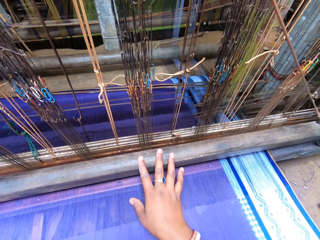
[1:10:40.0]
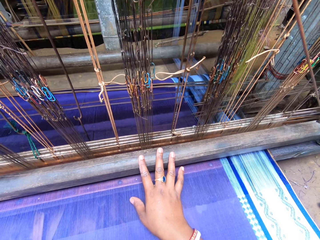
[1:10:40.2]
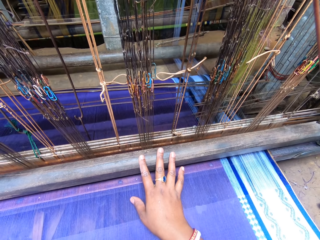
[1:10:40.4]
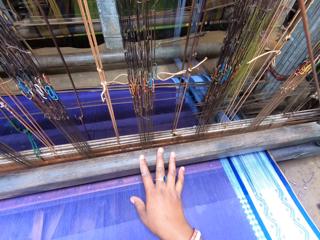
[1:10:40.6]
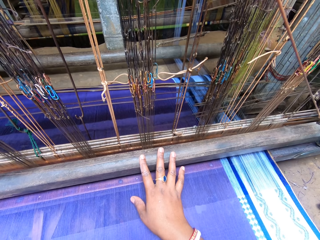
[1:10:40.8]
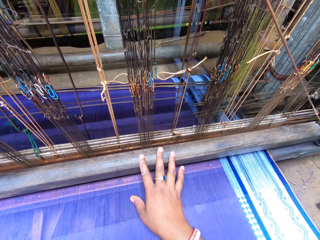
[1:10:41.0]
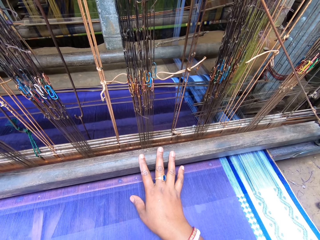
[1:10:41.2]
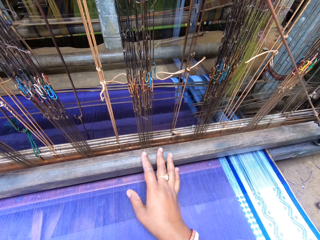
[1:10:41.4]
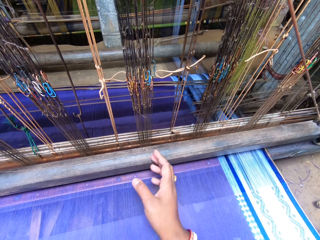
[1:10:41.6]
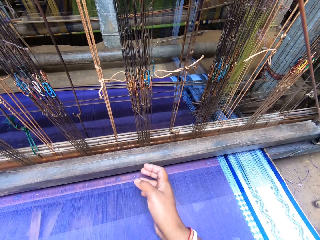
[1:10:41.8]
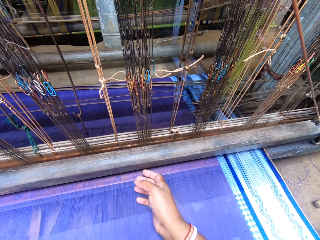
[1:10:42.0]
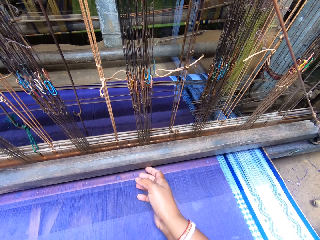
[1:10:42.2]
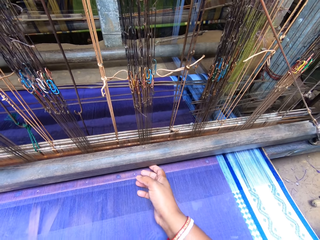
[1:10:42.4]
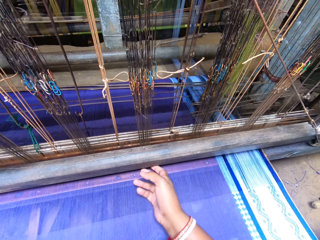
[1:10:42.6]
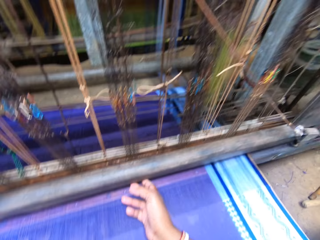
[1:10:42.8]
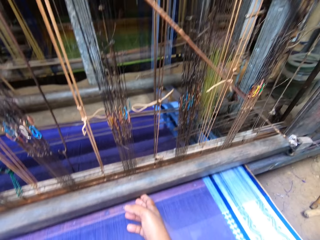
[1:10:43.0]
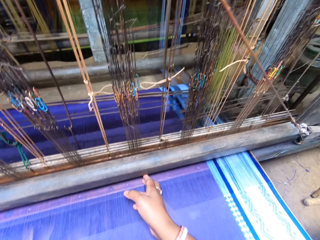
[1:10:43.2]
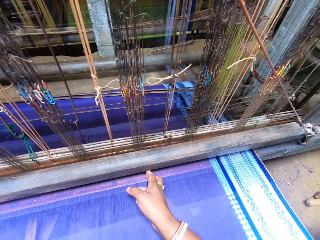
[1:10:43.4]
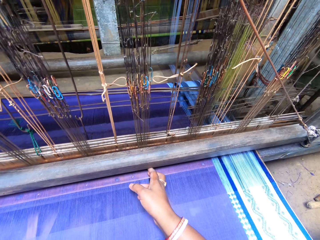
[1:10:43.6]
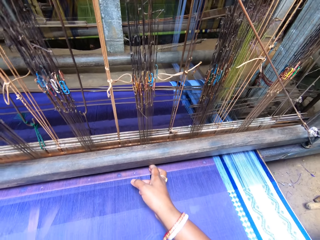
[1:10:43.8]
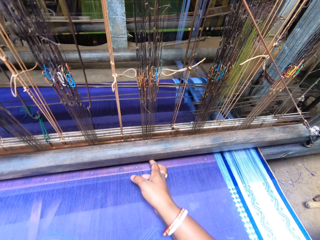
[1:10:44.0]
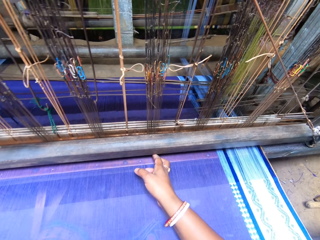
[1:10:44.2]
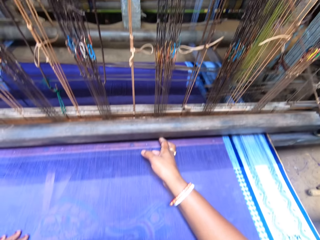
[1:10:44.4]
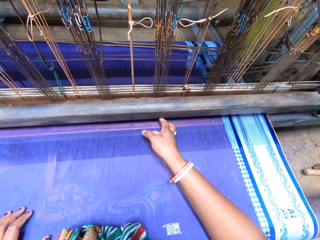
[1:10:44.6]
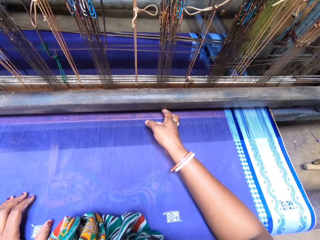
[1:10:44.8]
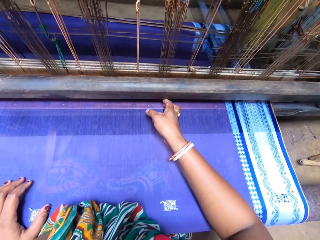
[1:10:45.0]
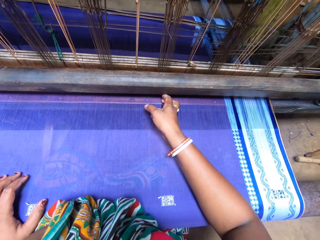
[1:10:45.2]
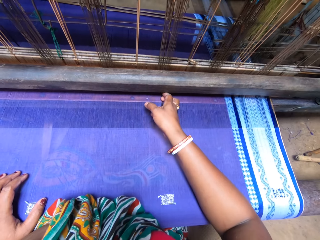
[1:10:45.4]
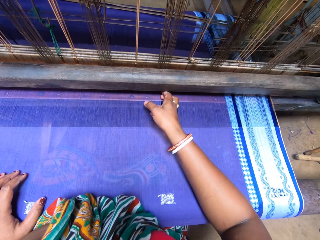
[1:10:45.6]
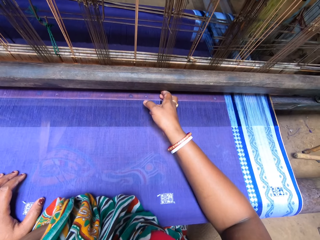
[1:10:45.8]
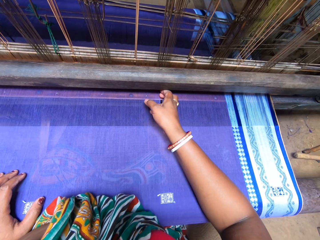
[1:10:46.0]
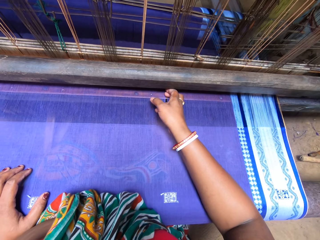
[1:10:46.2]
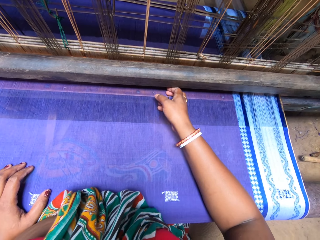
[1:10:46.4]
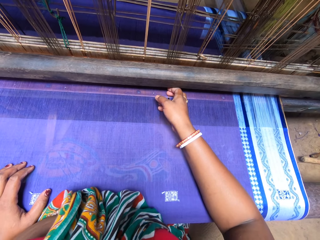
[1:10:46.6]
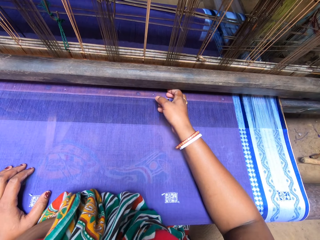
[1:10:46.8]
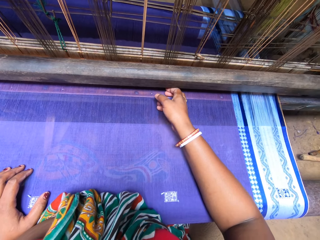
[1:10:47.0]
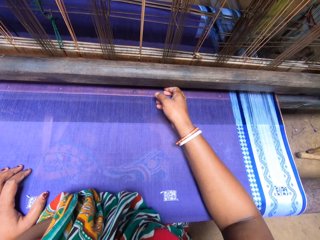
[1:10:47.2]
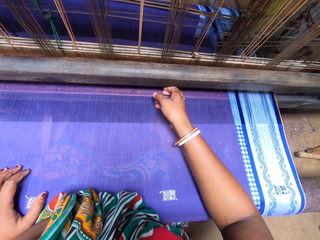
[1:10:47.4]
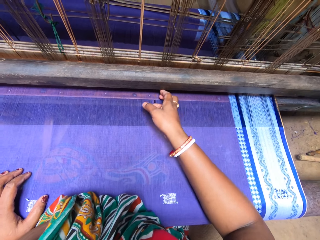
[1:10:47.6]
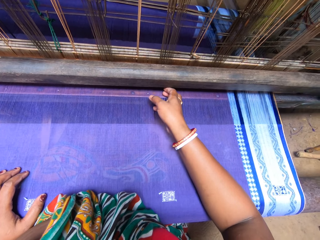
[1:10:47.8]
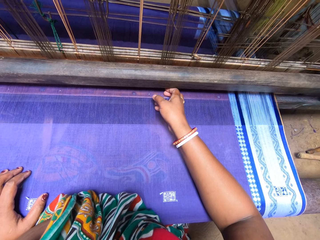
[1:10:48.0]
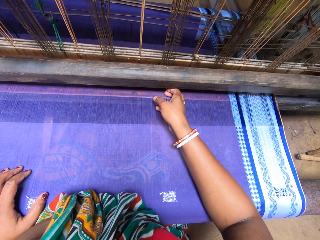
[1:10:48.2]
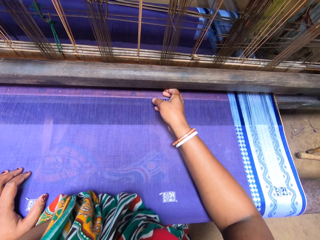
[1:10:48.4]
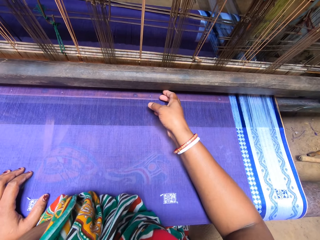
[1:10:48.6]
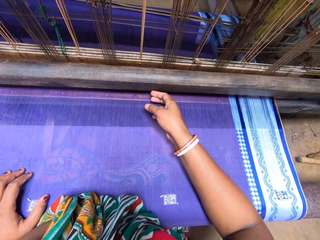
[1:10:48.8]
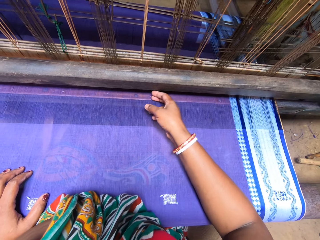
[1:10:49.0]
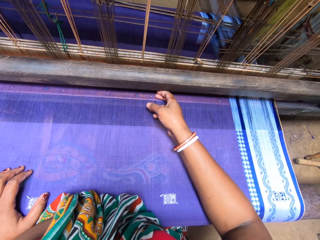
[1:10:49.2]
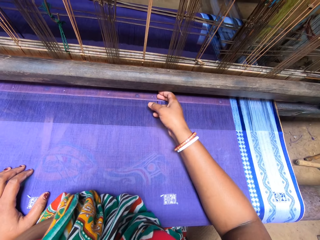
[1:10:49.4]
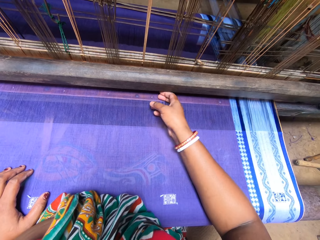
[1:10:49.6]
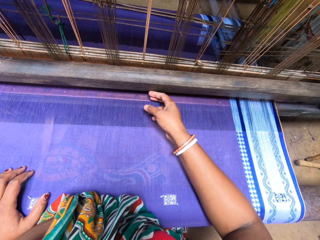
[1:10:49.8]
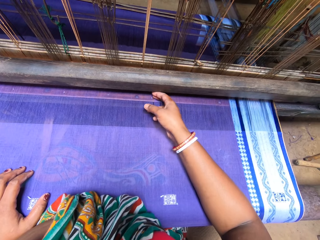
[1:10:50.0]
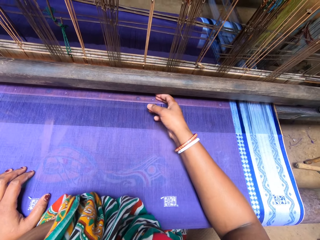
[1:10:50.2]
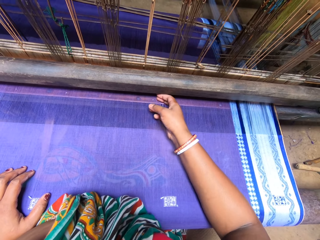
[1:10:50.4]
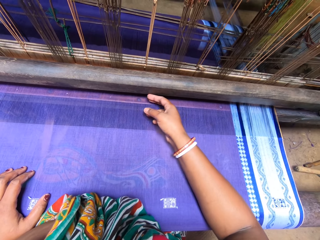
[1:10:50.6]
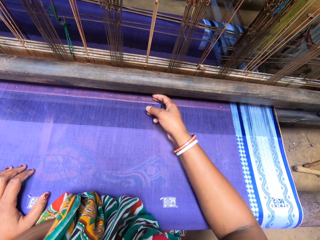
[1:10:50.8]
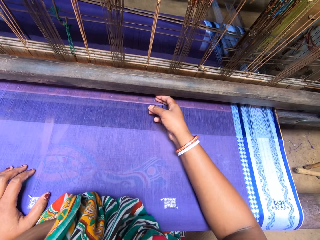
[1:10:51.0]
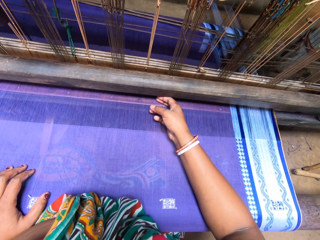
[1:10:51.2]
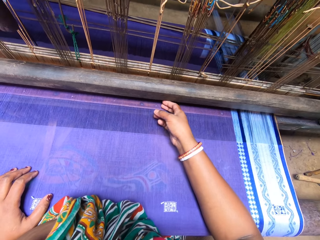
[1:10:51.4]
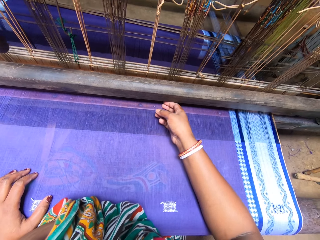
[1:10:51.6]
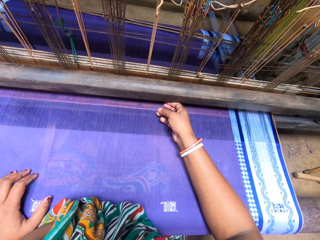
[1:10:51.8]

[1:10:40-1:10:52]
The camera wearer tightens the fabric under the fabric roller with both hands.

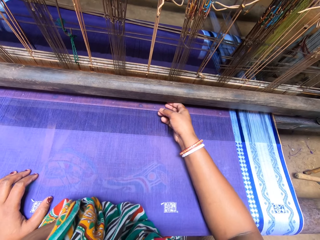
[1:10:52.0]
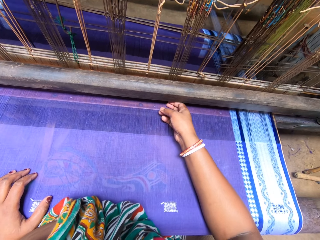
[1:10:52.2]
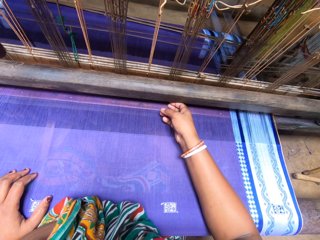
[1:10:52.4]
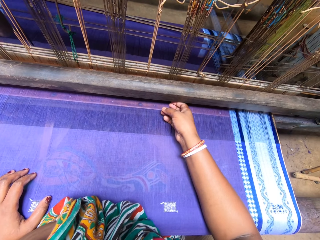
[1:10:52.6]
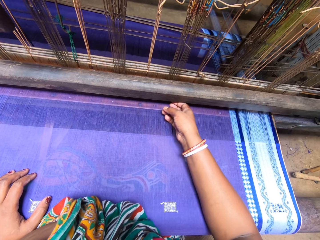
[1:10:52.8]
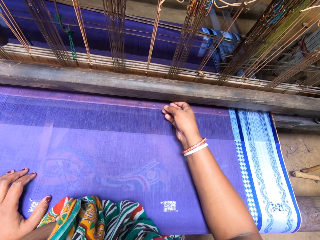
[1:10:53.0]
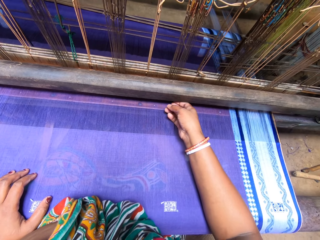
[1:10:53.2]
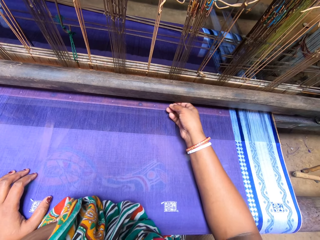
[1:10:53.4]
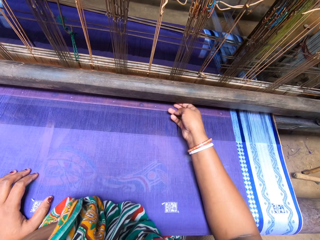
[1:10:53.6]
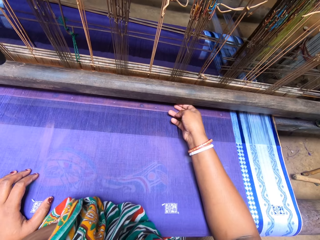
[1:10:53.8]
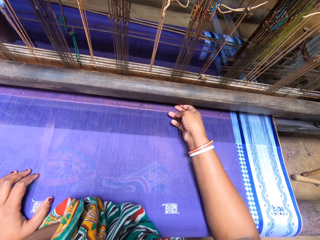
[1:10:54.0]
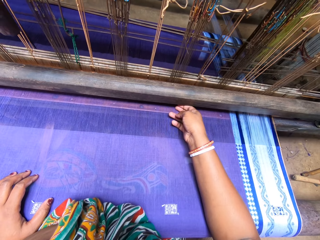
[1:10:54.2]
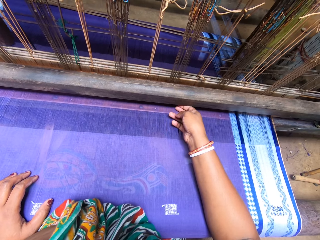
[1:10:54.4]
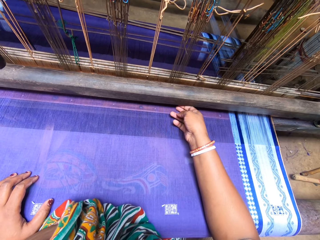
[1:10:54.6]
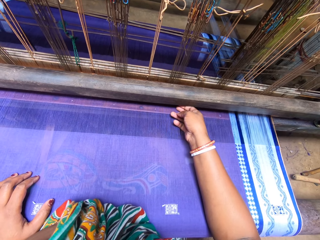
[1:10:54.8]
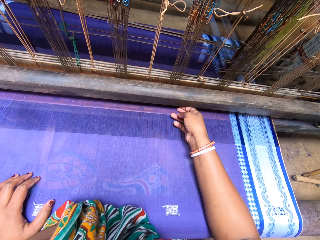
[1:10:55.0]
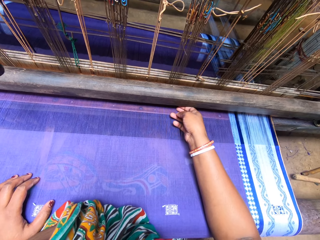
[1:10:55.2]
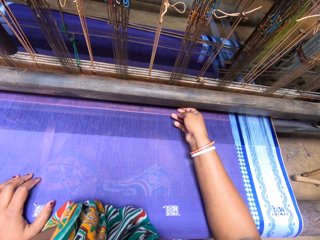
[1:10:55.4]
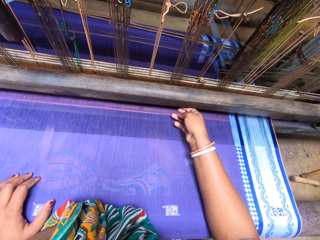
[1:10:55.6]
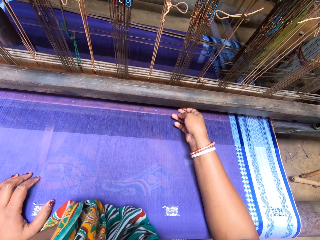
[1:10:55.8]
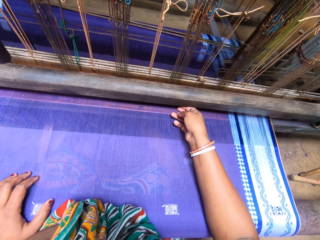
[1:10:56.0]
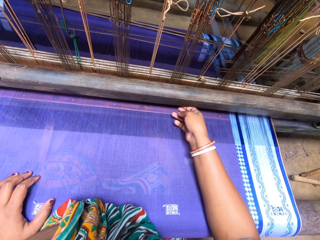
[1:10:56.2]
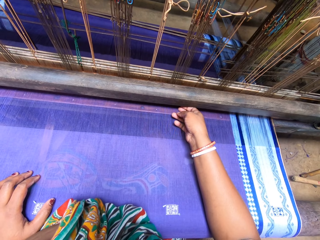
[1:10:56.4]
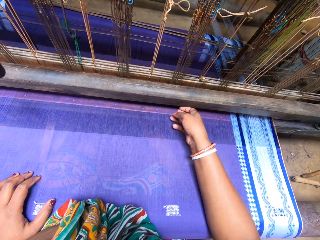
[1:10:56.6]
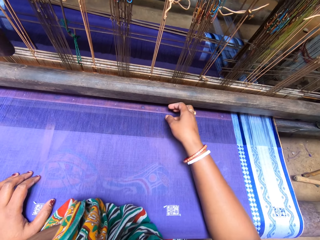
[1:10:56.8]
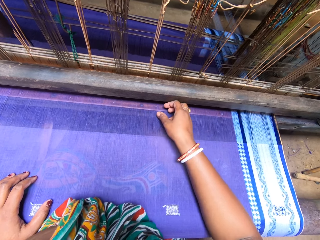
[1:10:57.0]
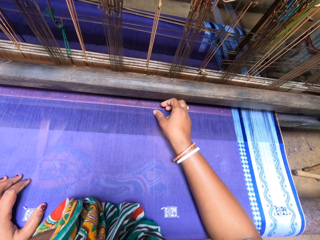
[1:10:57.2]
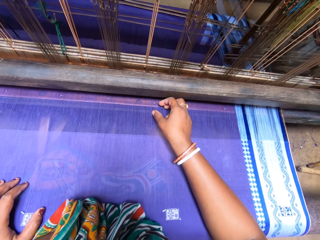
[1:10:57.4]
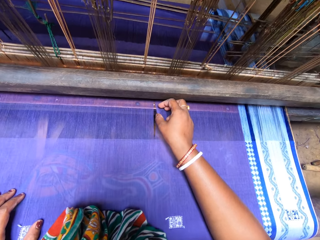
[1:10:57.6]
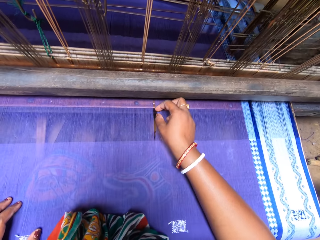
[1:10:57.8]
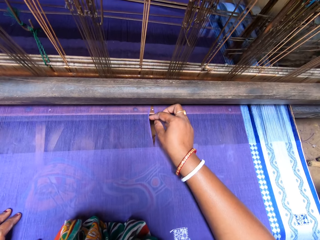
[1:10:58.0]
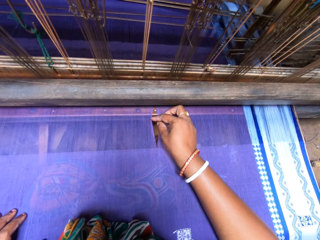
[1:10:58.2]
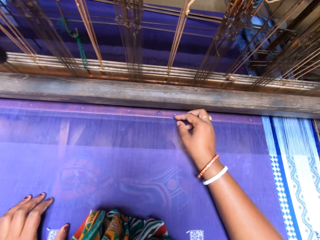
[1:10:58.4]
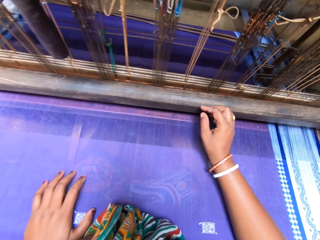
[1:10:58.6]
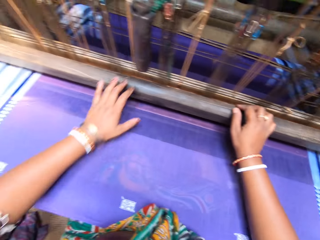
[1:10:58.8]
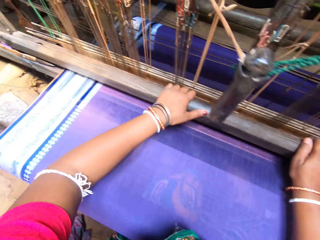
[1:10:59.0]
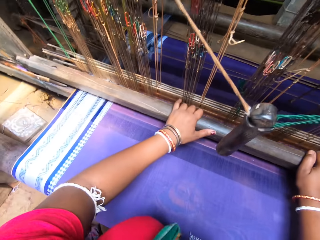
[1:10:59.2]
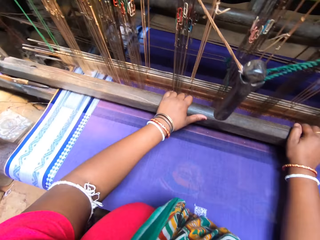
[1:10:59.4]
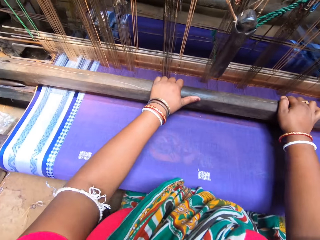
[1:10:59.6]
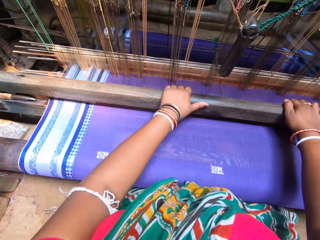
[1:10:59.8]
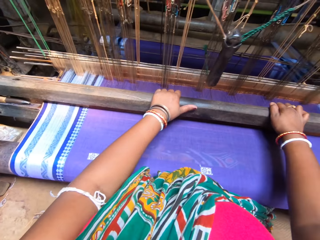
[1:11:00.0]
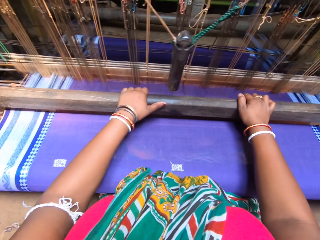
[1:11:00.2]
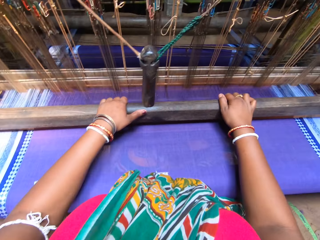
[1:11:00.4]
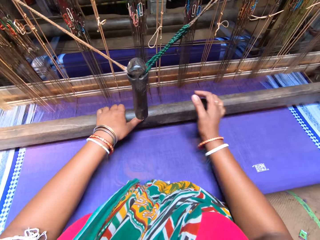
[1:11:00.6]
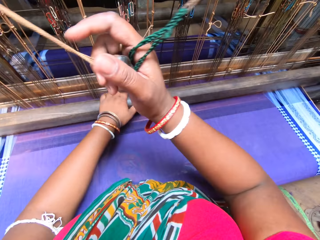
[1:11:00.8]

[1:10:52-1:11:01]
The camera wearer weaves the fabric on the handloom with both hands. They operate a machine.
